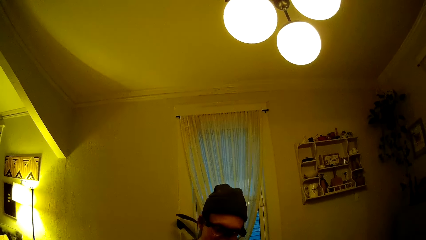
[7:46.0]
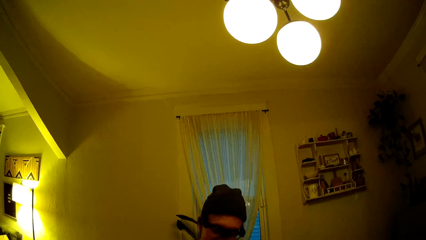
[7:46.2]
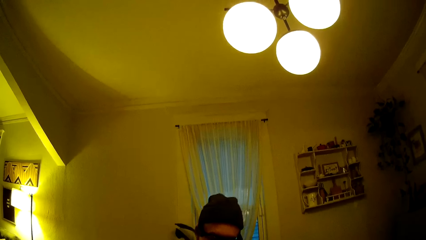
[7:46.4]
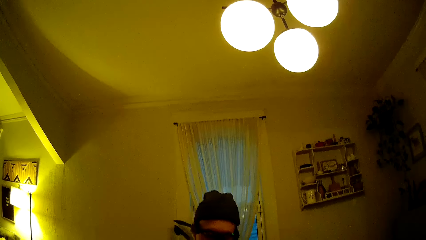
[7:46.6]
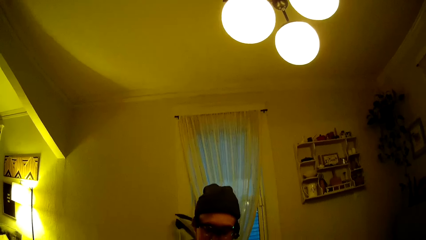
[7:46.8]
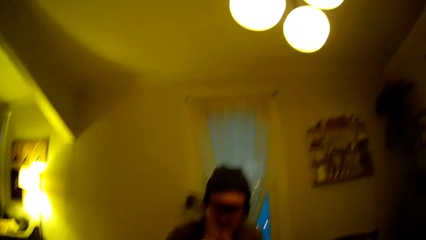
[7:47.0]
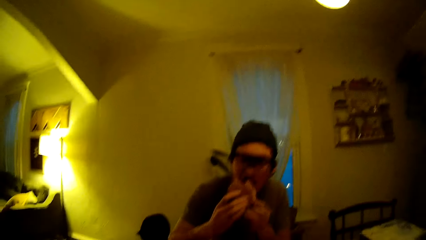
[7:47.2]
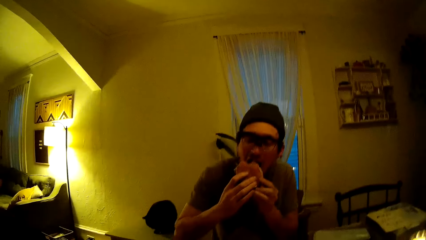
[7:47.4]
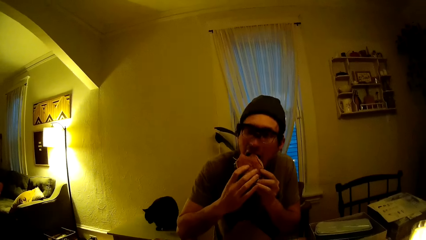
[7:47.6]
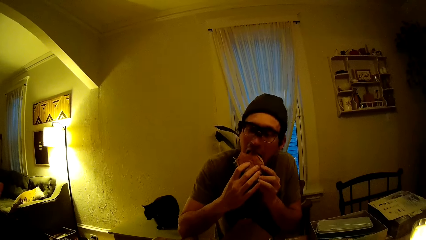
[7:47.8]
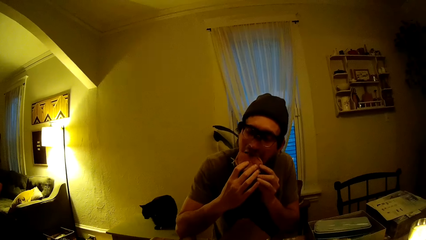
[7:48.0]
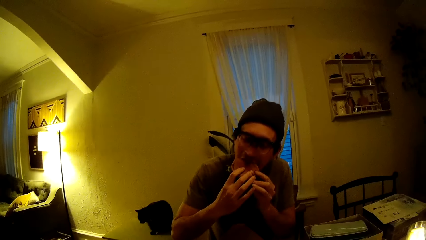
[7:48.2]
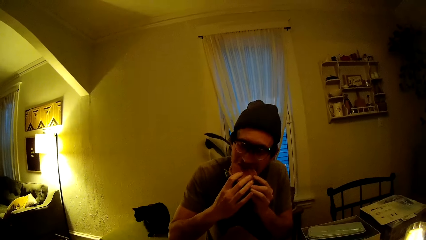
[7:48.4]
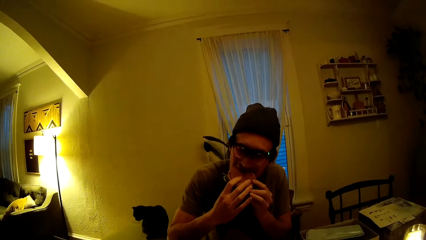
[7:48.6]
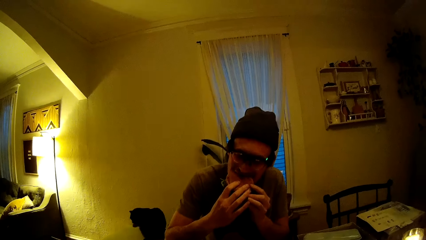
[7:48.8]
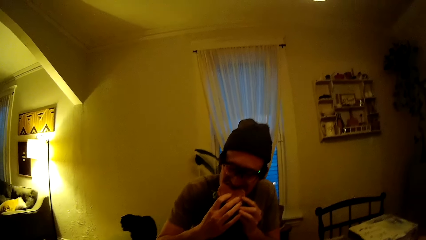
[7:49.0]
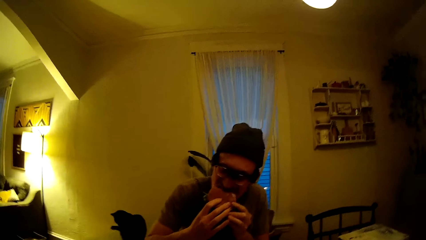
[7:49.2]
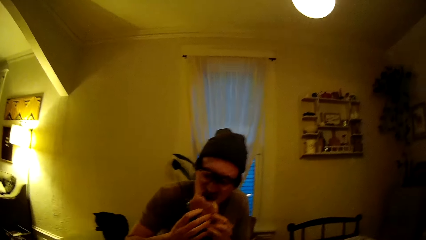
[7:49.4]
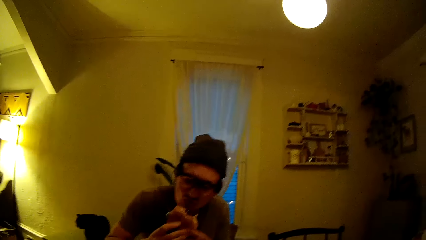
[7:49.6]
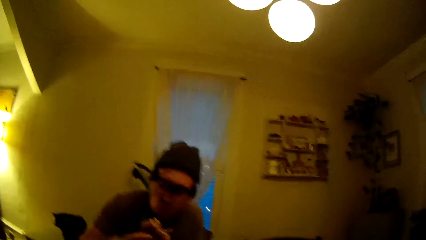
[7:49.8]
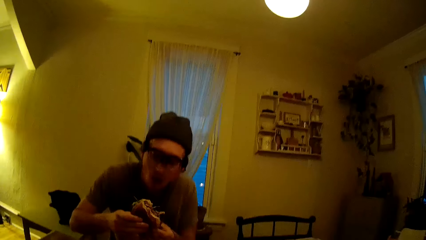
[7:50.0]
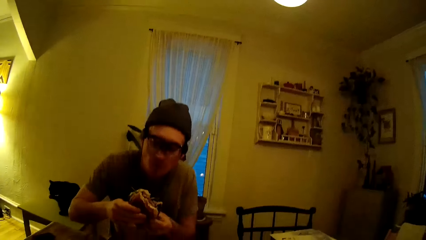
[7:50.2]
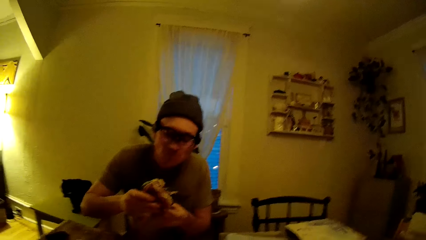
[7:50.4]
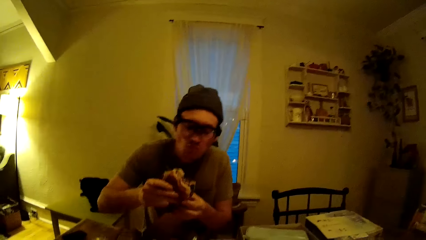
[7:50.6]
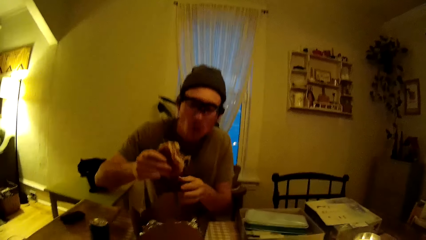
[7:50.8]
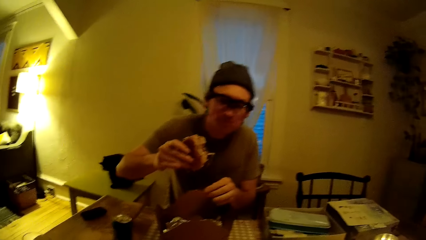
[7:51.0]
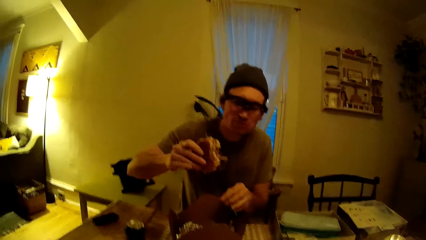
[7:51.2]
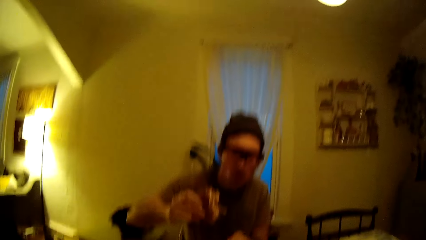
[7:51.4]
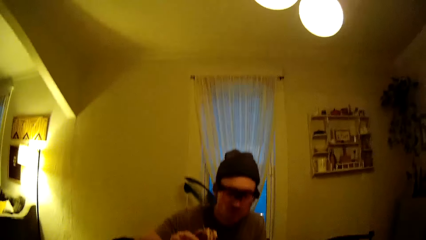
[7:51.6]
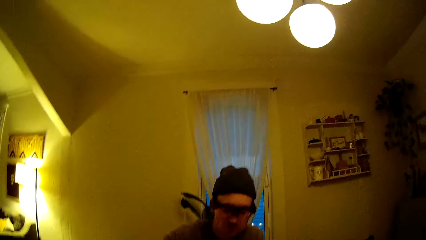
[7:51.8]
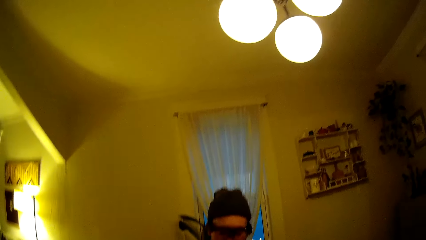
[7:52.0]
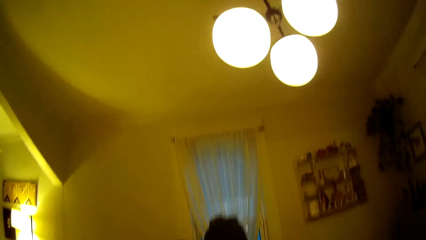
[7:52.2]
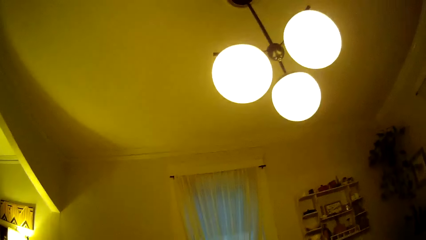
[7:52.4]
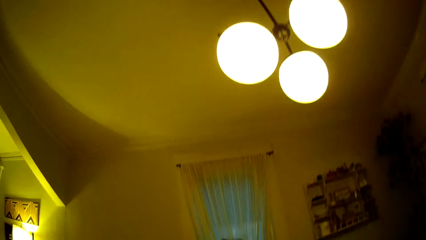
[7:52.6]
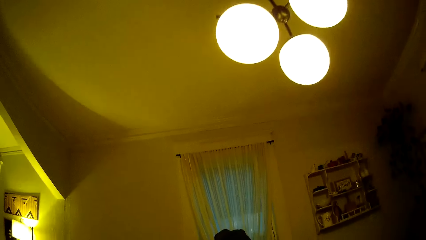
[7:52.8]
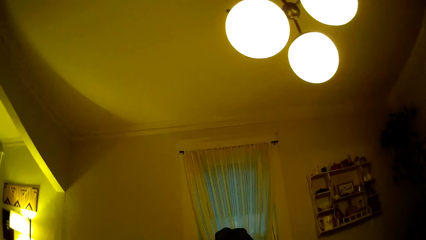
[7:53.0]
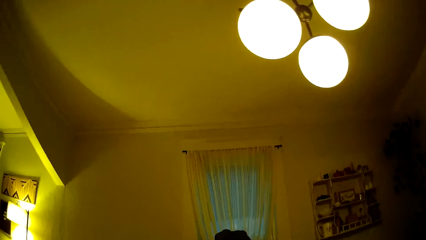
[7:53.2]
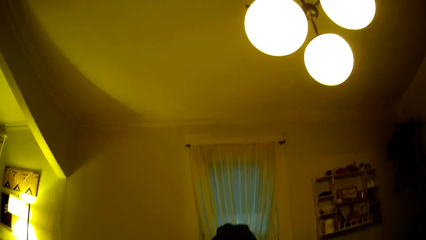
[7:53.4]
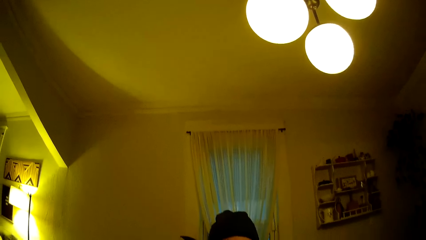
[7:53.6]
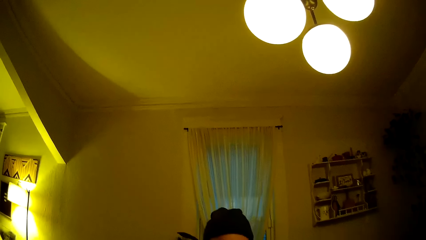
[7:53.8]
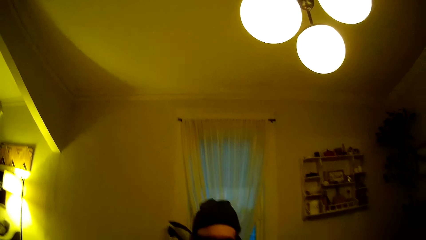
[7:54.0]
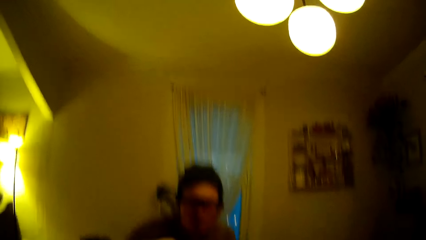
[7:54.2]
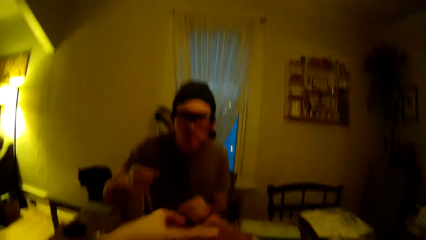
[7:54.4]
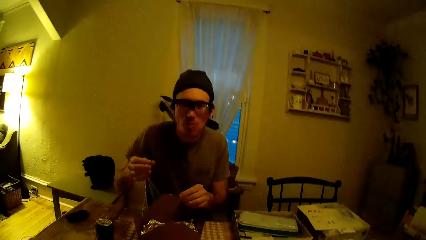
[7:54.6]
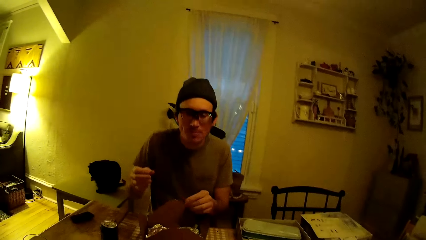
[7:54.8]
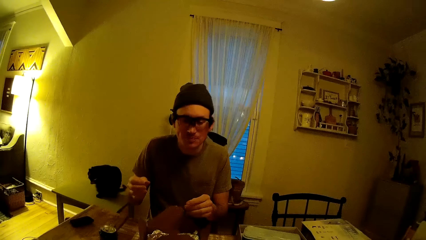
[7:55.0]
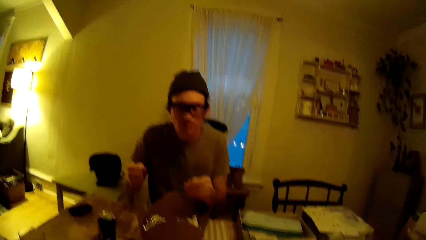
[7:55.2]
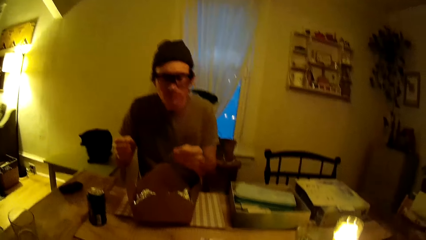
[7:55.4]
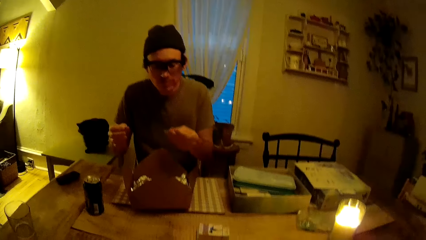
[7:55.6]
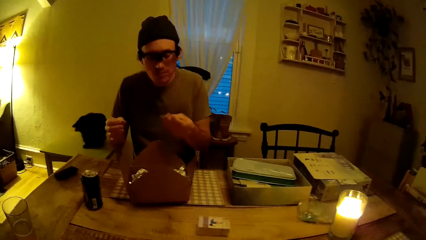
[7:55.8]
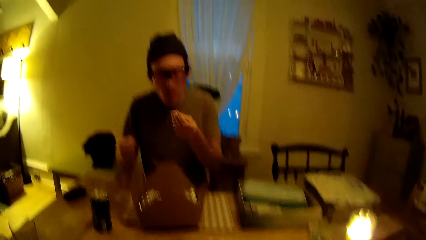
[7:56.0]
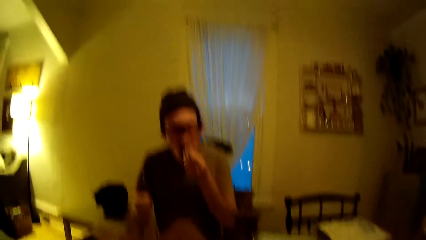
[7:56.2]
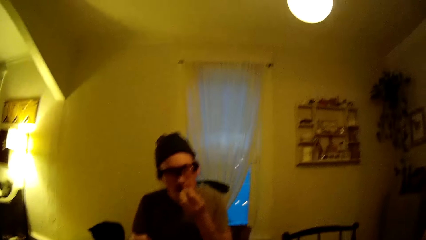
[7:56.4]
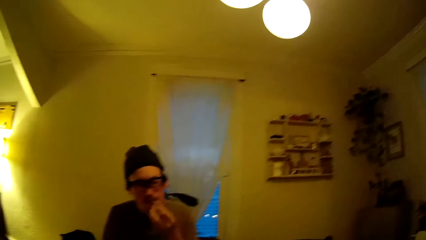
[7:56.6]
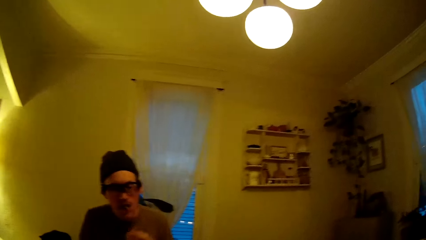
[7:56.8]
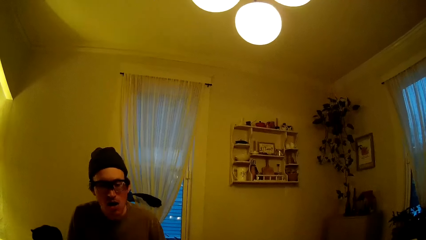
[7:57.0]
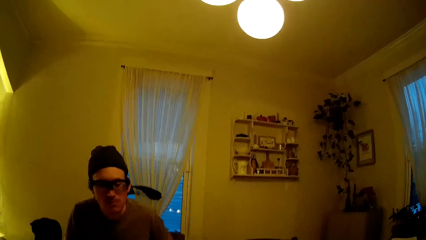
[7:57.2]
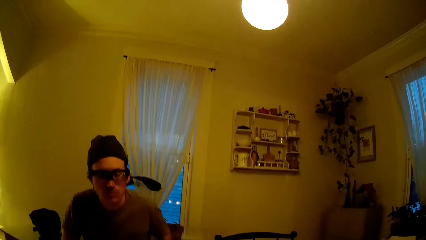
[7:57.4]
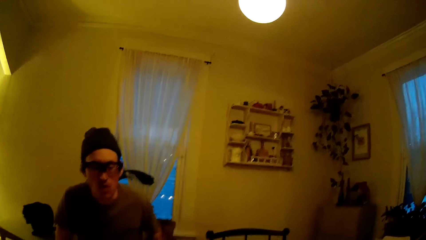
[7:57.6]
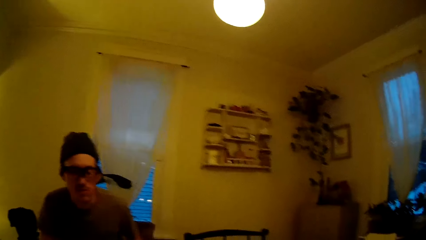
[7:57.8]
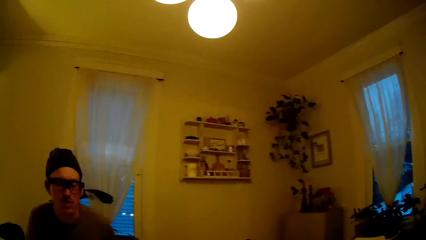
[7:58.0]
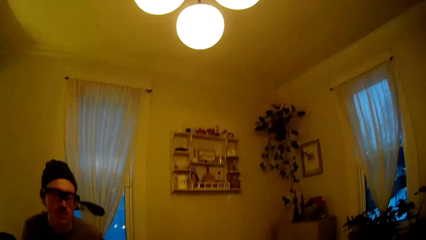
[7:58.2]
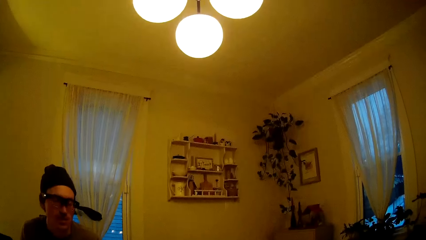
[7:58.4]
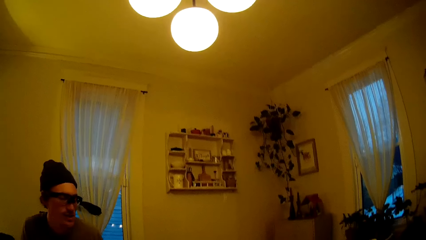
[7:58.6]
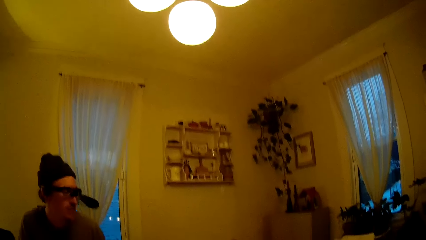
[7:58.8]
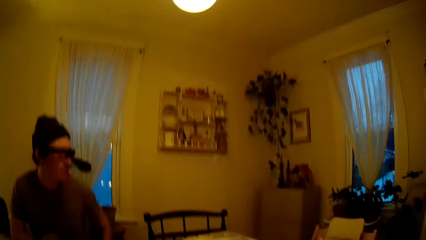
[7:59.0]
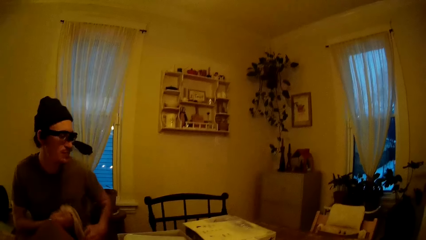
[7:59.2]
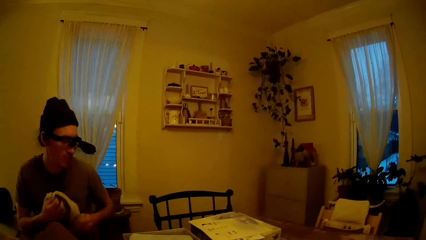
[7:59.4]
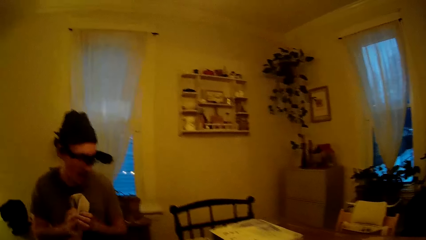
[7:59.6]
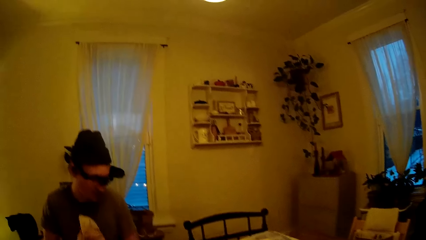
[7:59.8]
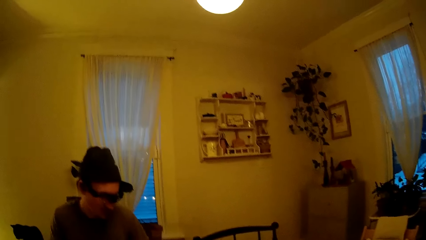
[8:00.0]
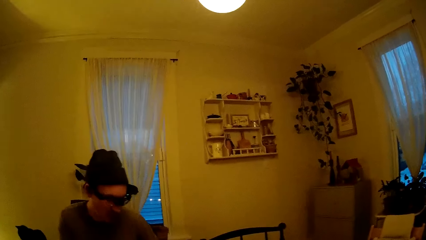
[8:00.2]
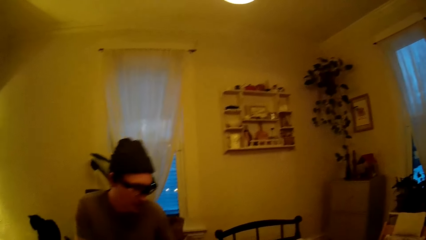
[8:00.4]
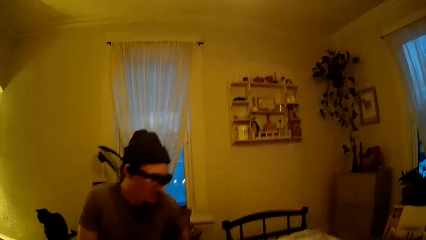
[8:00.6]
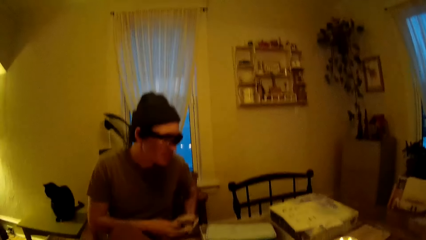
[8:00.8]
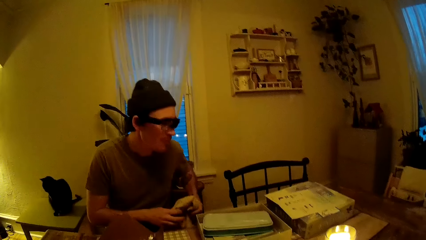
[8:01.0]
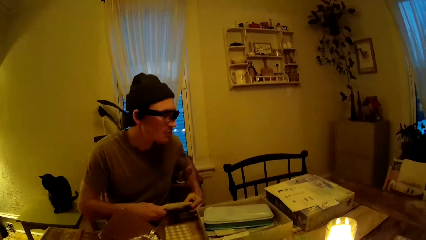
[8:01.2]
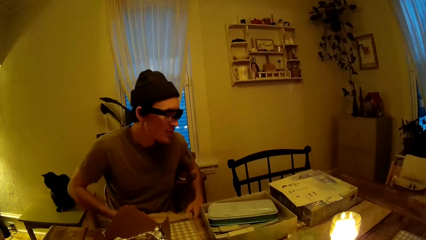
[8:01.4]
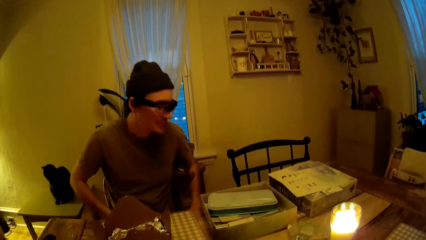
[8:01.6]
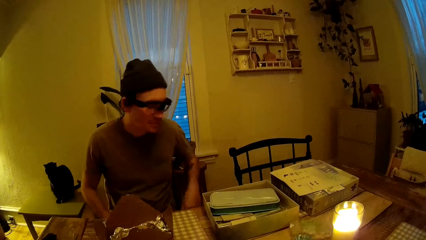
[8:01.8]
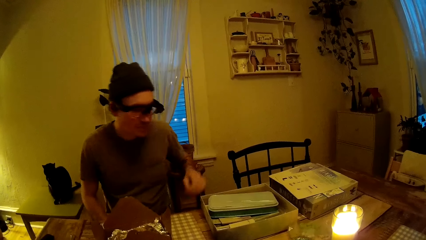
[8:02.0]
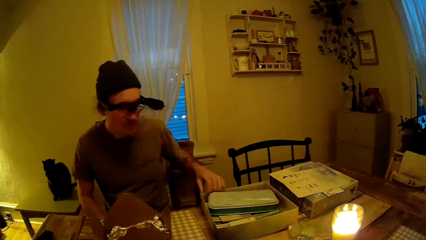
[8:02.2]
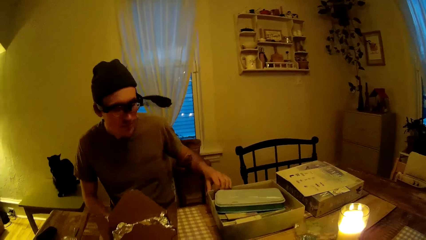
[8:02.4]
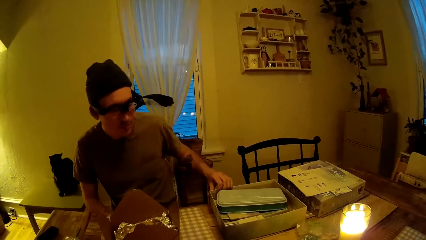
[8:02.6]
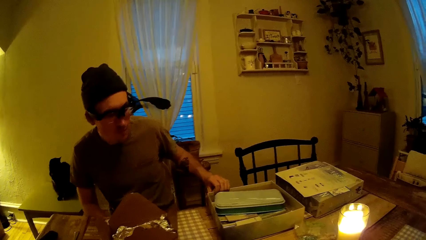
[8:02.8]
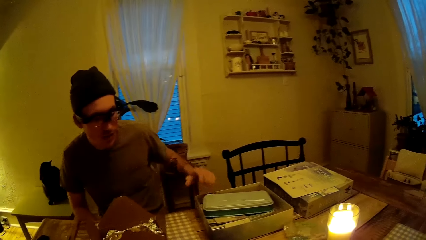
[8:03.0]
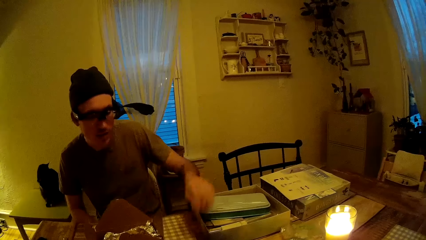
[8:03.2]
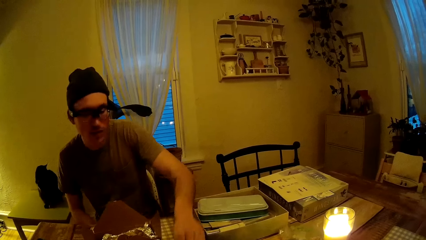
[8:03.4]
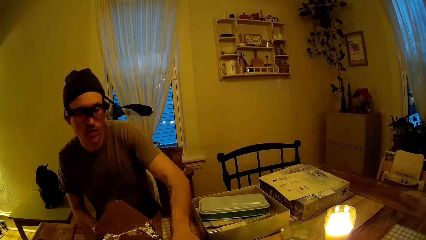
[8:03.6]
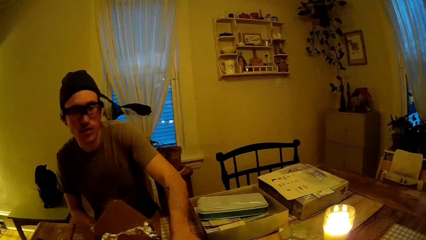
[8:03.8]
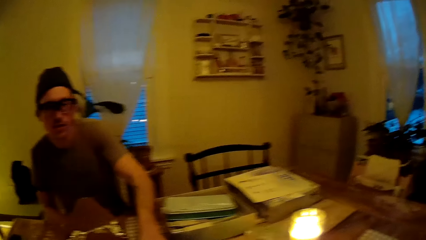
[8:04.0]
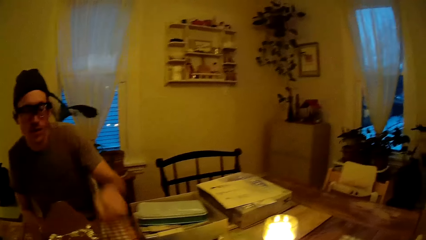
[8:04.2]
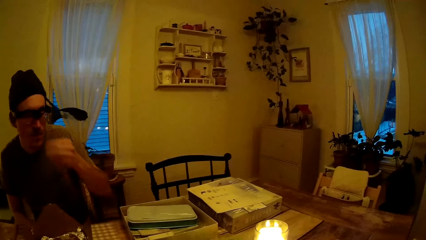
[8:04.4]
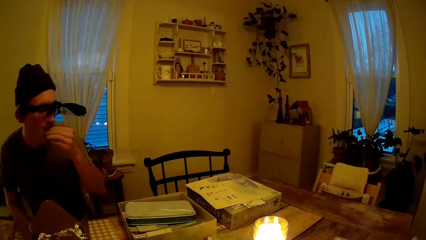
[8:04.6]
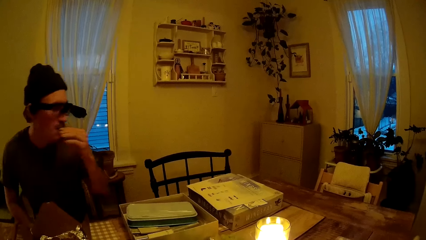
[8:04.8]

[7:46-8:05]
The camera wearer talks to the man. The man puts the hamburger in his mouth with both hands. He hands over the burger to the camera wearer. He eats some food. The camera wearer talks to the man. The man speaks to the camera wearer. He cleans both hands with the white napkin. He puts the white napkin in both hands on his laps. He touches a box on the table and picks up food from the table.
